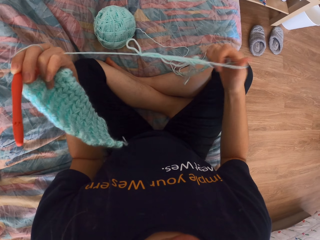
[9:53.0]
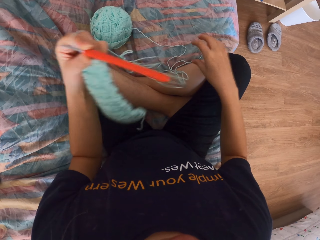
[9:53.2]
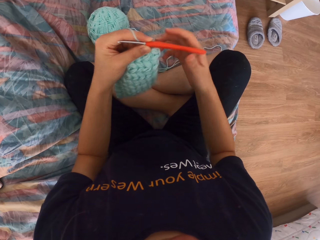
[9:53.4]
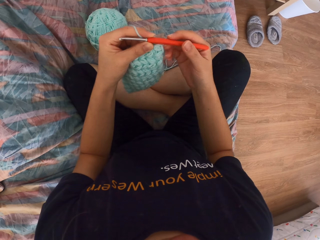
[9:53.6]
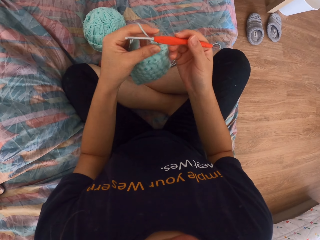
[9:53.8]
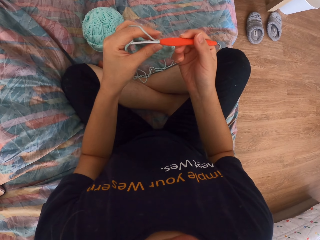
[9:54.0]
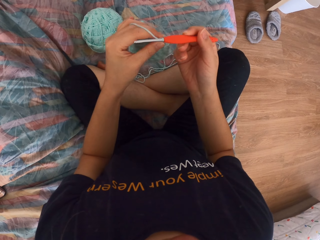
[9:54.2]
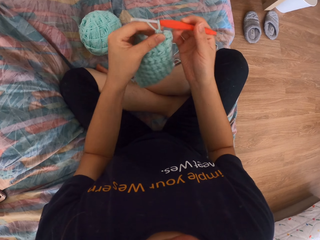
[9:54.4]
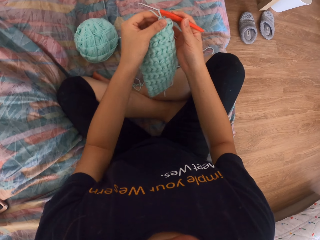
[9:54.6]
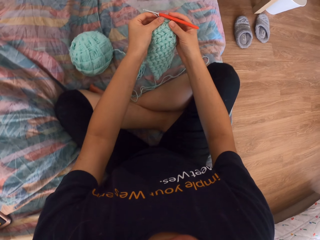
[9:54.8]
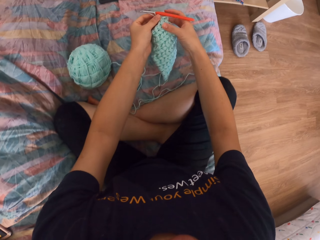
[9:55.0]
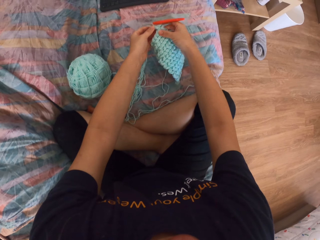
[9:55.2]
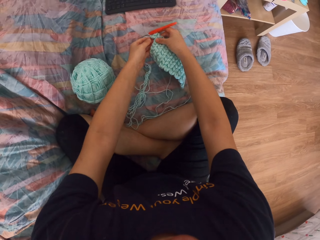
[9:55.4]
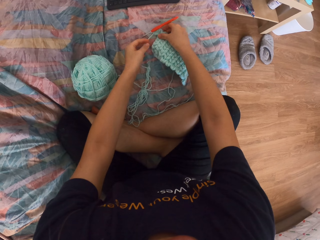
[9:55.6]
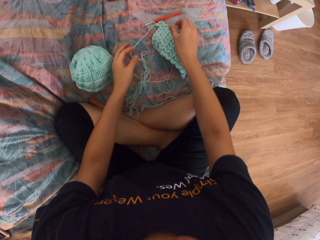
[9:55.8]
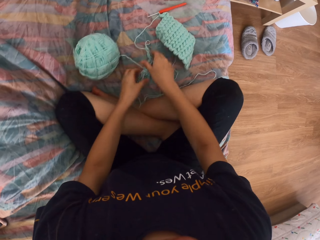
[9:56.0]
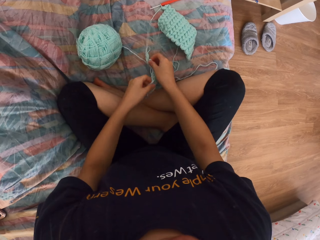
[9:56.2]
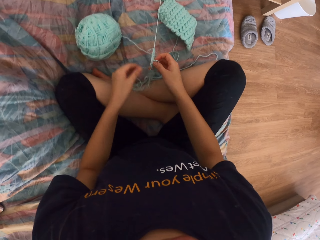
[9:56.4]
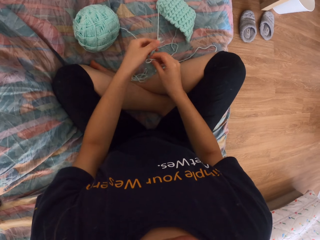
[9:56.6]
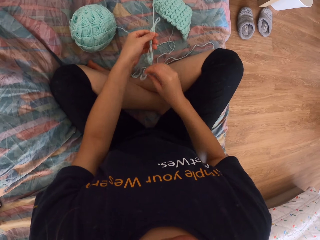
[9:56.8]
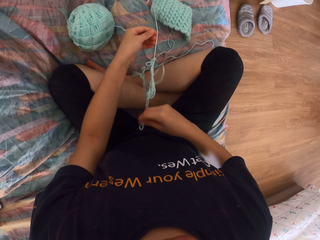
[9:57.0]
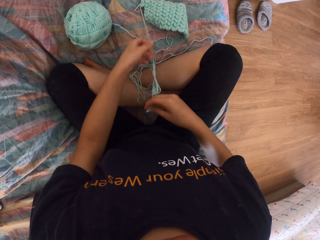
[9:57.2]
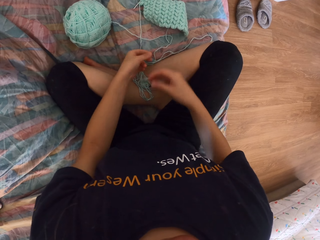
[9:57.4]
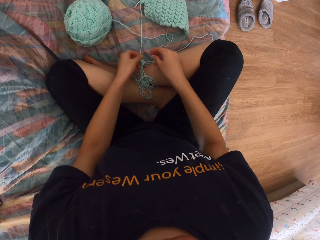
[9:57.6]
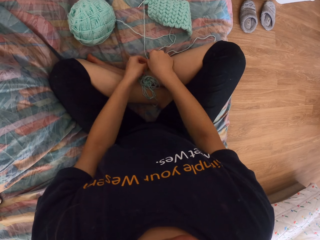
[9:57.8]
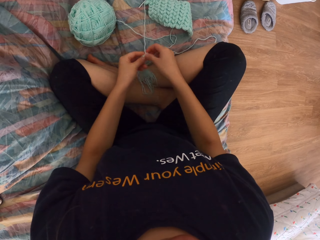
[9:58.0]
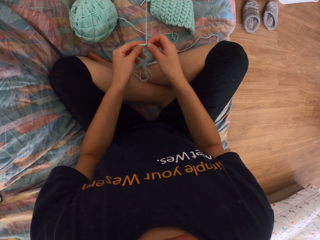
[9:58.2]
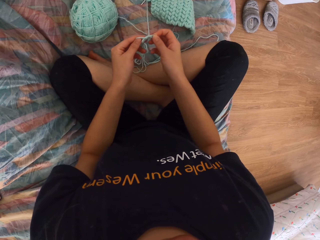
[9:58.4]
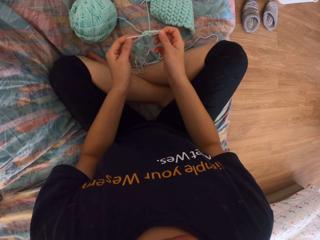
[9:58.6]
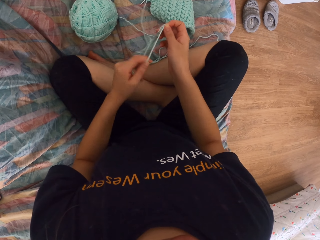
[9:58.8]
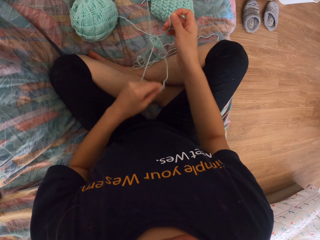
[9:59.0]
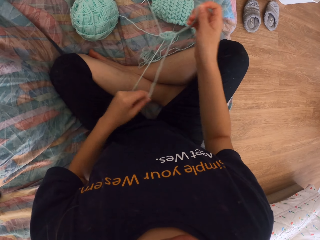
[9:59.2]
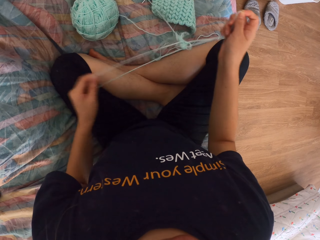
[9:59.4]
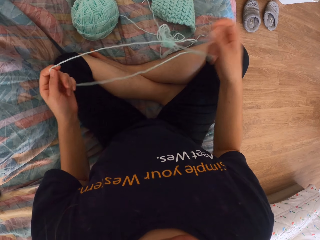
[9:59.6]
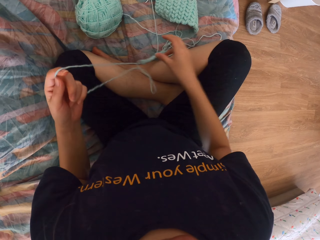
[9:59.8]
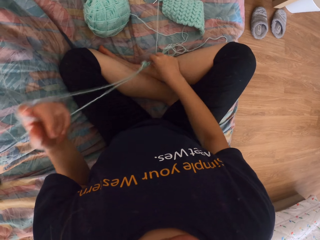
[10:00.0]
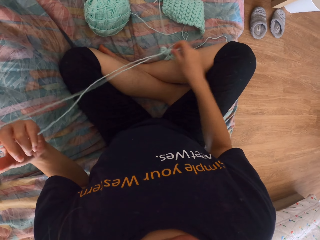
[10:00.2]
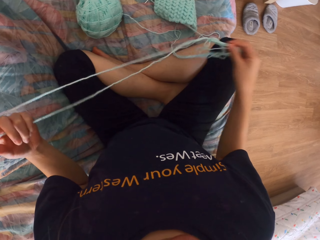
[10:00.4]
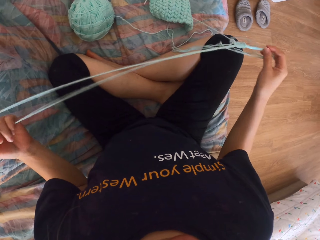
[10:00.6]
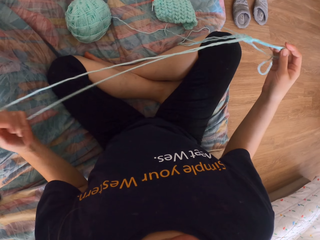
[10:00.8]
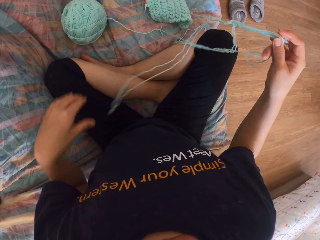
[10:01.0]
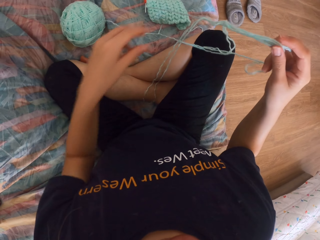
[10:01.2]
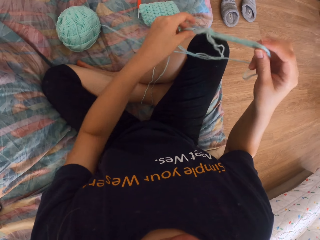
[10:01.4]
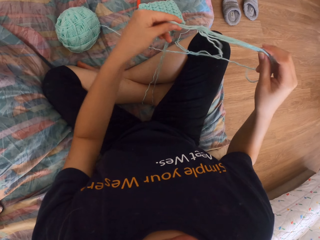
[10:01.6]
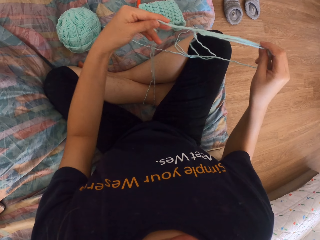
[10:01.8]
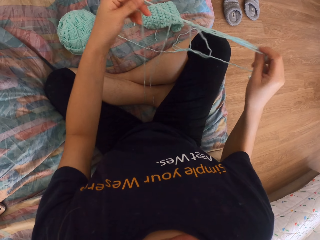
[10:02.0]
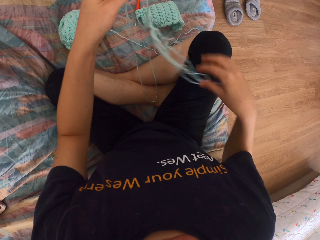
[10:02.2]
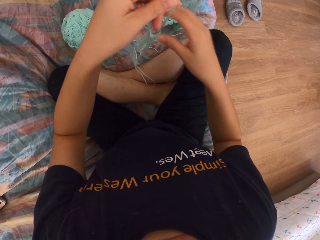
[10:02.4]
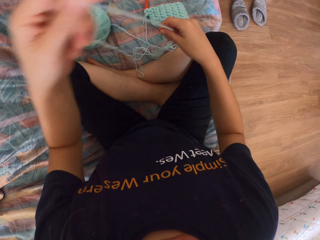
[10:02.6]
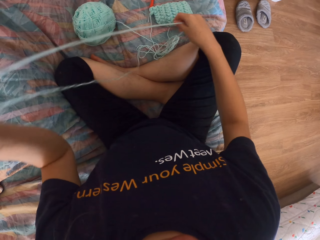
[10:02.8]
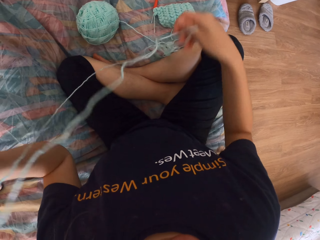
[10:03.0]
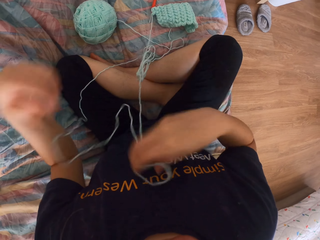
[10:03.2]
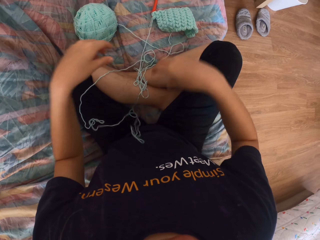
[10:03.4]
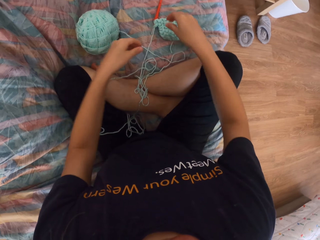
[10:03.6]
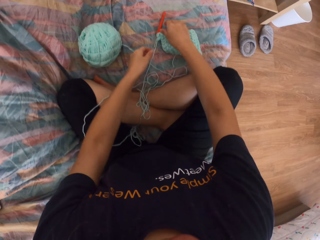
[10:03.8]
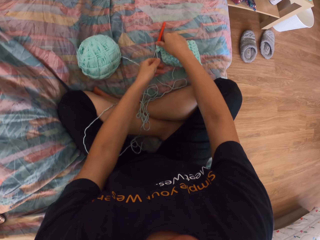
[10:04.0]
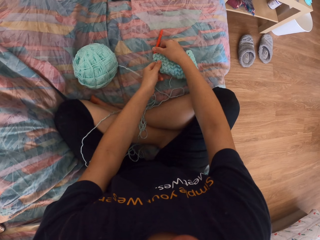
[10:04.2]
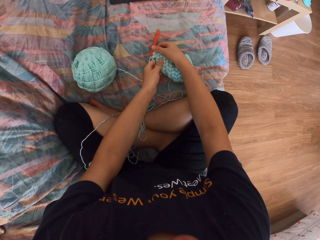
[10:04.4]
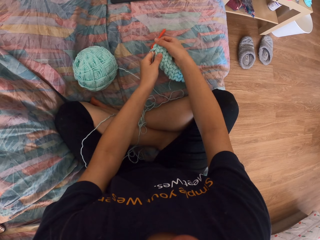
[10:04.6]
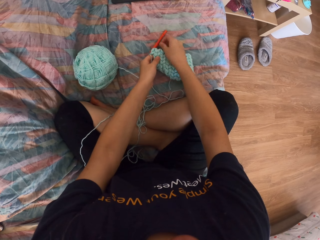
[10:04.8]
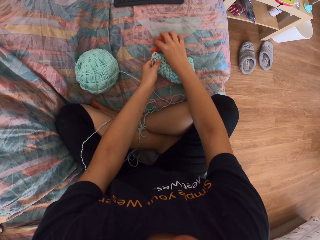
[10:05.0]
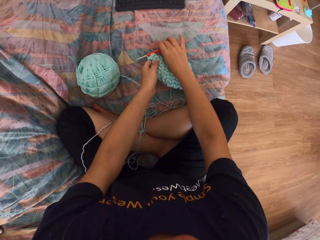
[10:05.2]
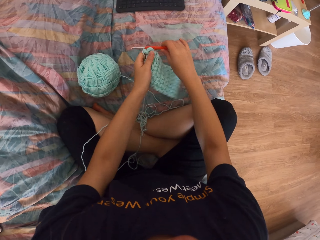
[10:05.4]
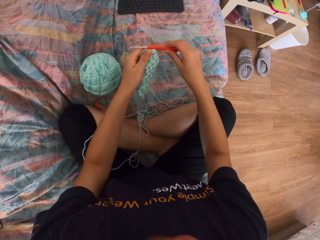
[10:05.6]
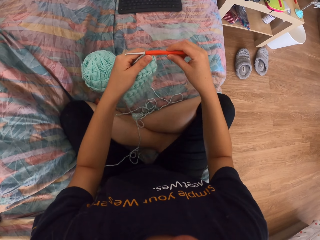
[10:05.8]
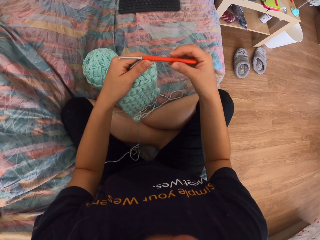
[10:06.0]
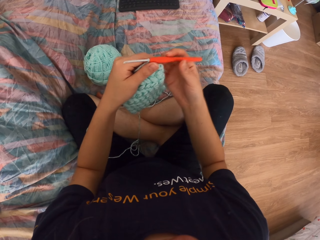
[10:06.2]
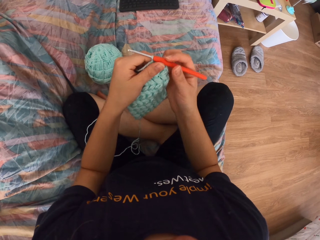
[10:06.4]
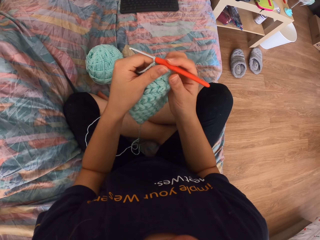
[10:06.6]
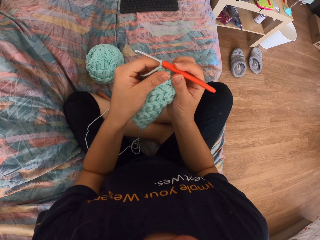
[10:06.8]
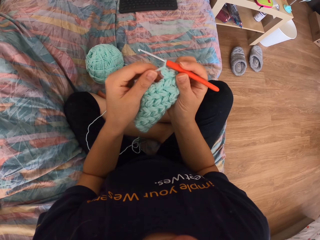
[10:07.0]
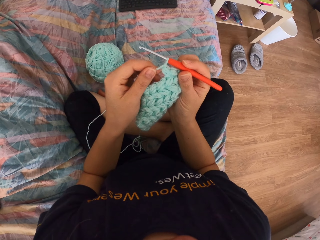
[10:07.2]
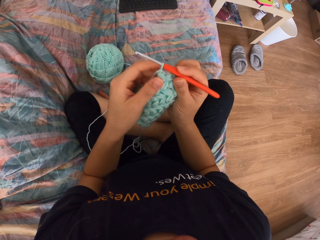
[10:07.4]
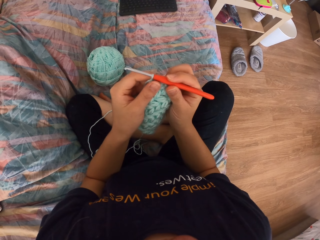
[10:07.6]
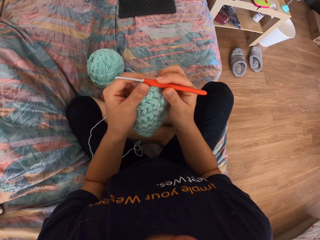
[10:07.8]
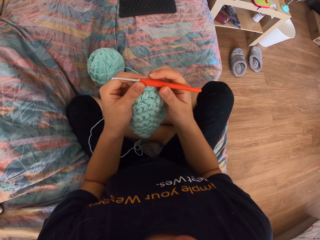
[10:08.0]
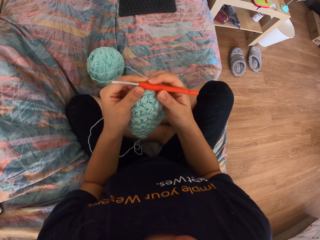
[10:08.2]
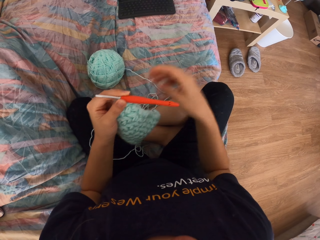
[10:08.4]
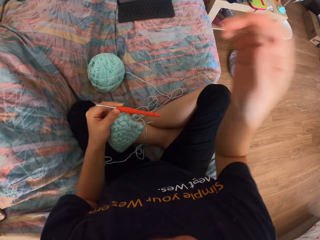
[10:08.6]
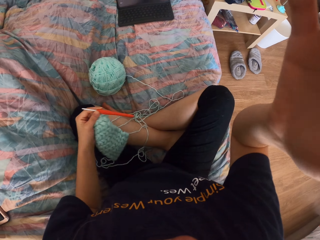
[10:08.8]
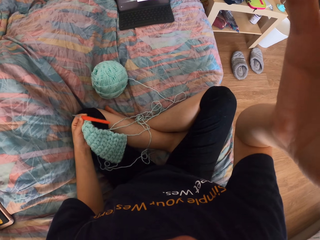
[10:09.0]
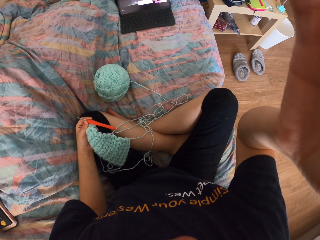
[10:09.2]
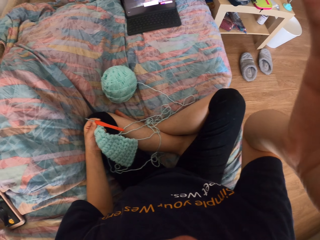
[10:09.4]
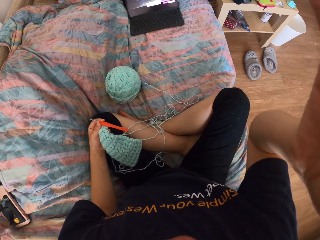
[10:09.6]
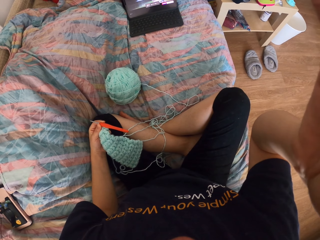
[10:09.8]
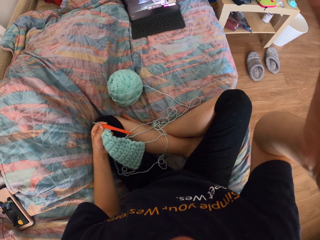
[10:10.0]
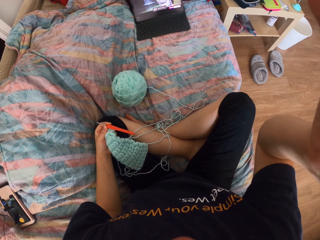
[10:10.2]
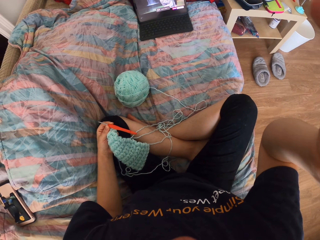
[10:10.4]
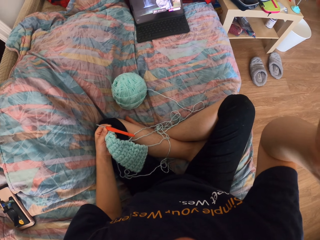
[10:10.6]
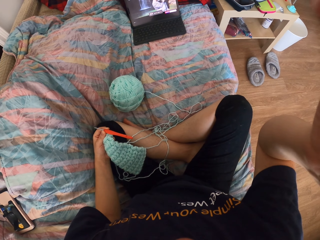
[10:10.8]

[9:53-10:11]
The camera wearer puts the knitting and crochet down. They untangle the thread with both hands. They pull the wool. They pick up the knitting and crochet. They check the knitting. They touch their head with the right hand. They adjust the camera.
